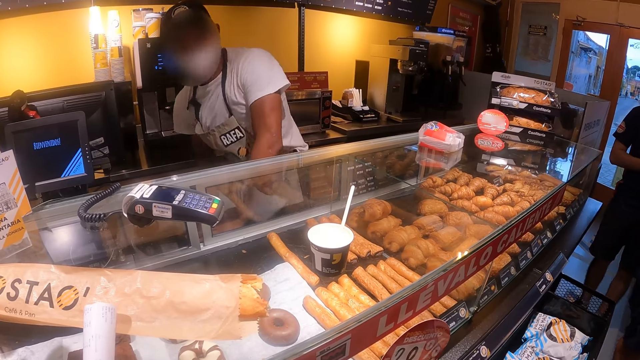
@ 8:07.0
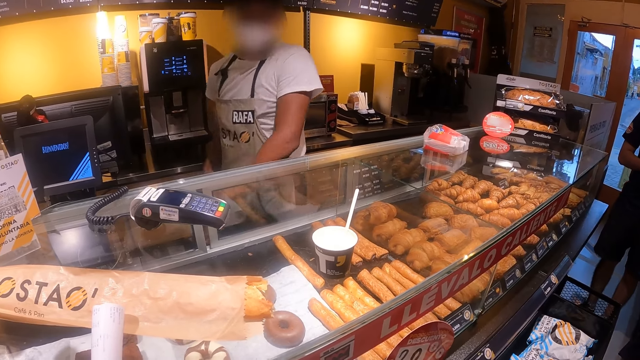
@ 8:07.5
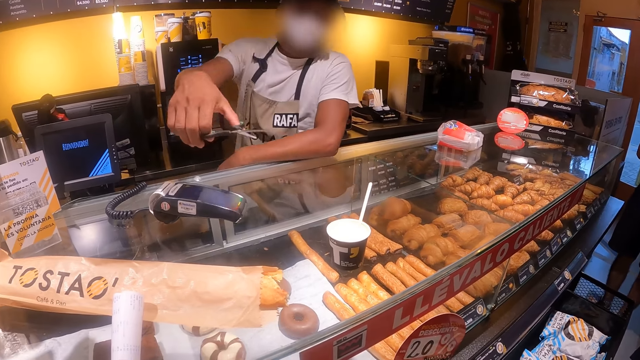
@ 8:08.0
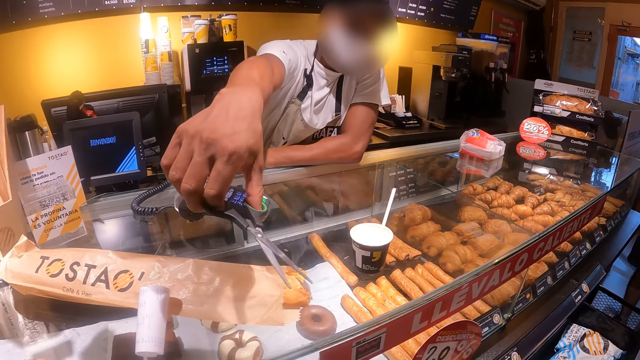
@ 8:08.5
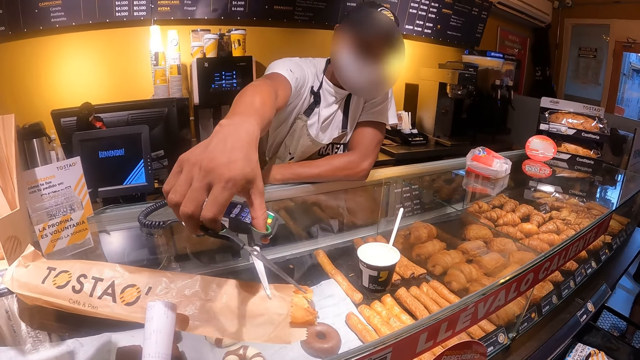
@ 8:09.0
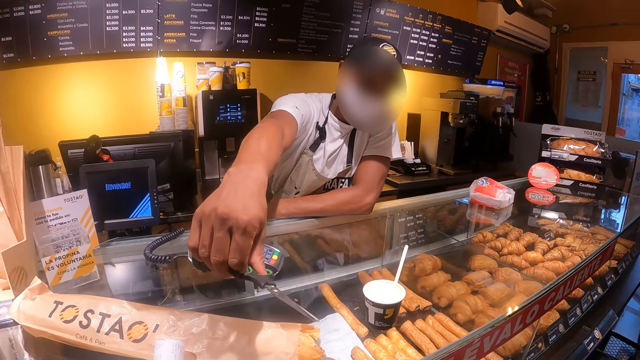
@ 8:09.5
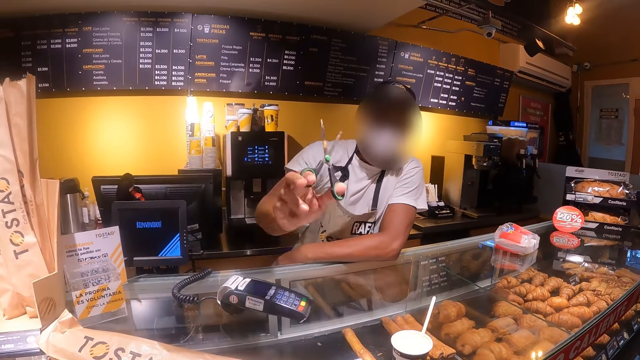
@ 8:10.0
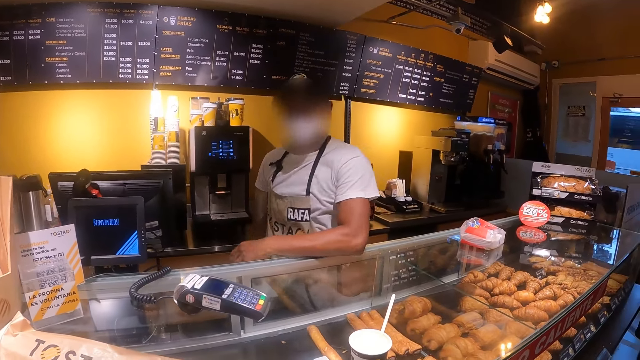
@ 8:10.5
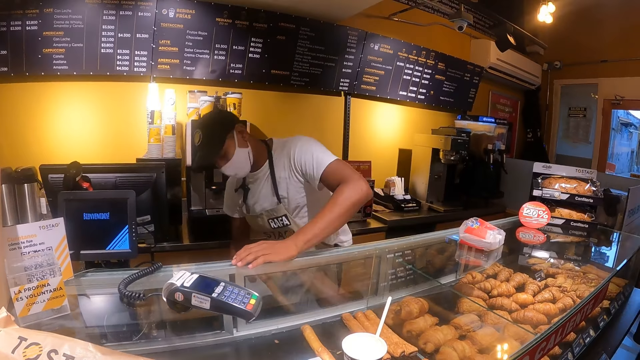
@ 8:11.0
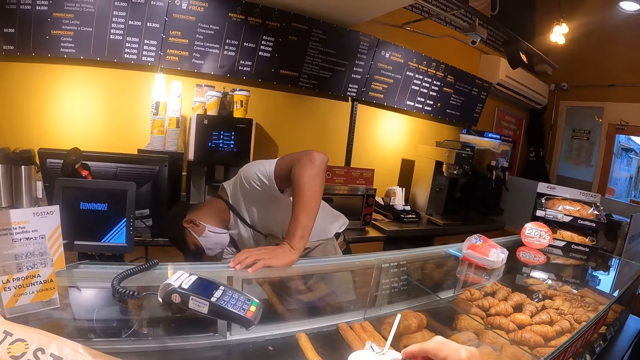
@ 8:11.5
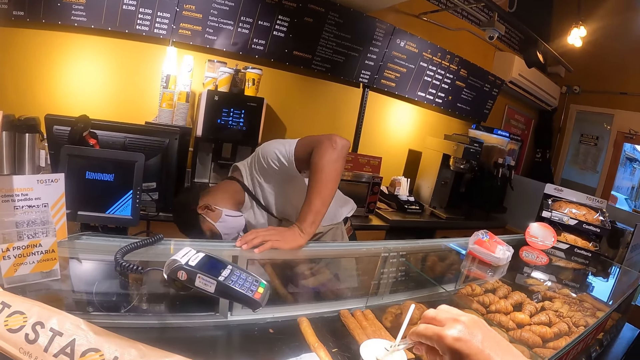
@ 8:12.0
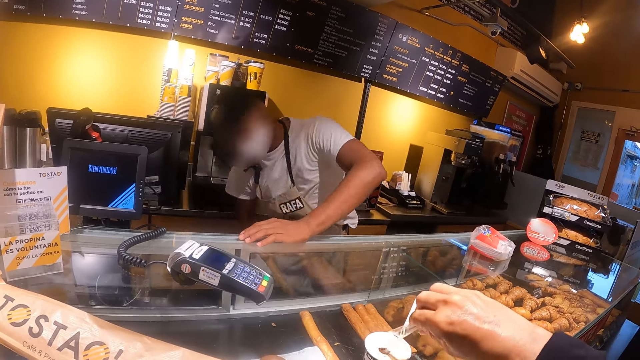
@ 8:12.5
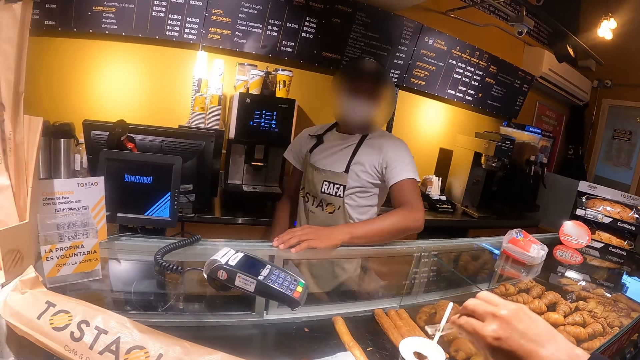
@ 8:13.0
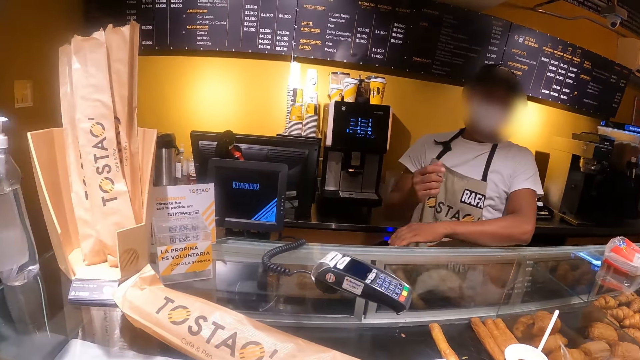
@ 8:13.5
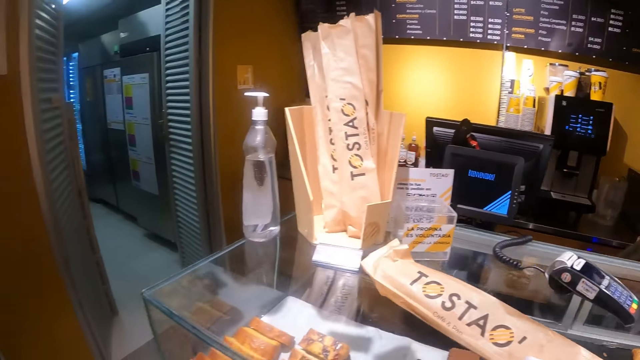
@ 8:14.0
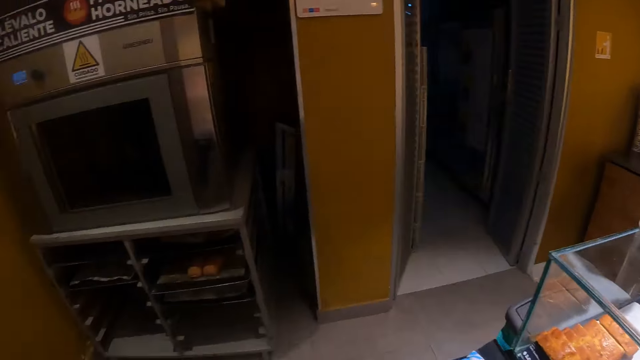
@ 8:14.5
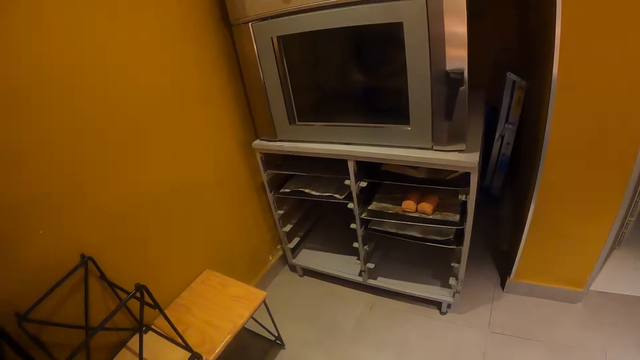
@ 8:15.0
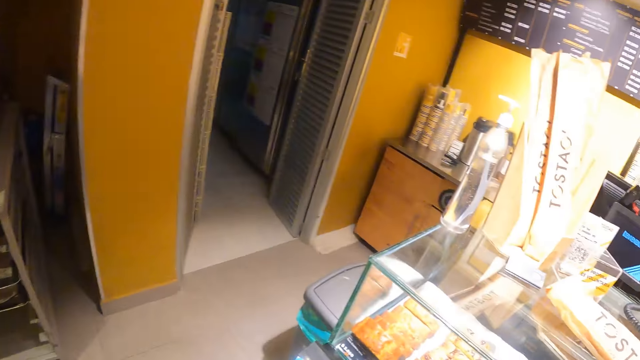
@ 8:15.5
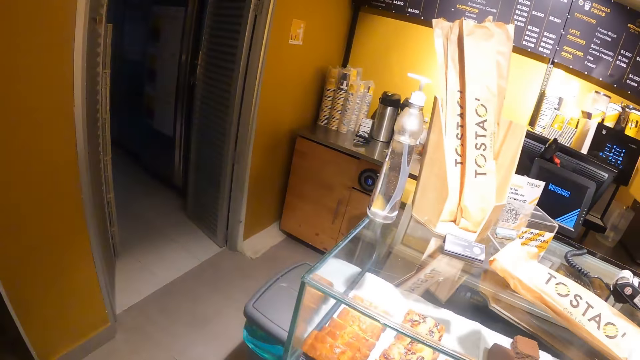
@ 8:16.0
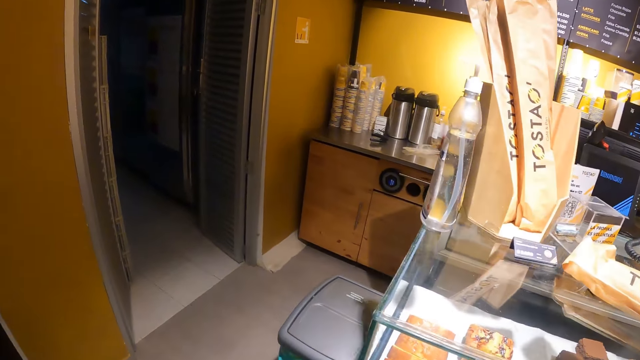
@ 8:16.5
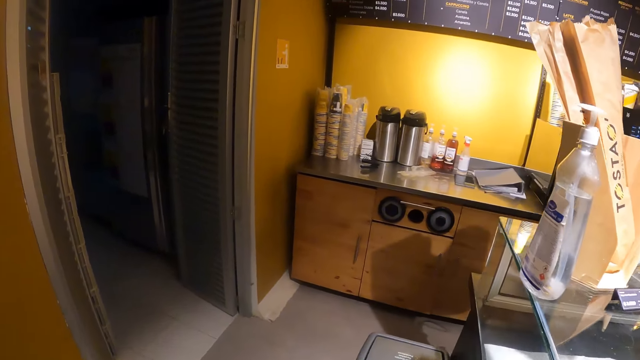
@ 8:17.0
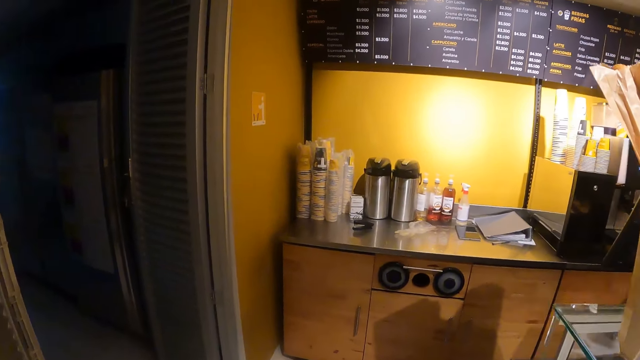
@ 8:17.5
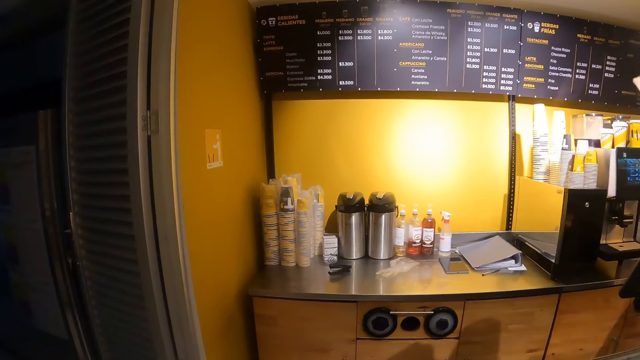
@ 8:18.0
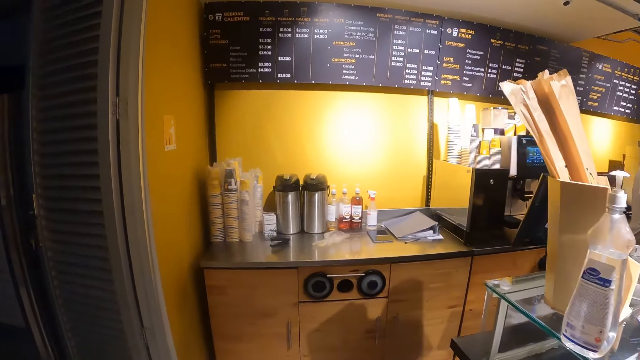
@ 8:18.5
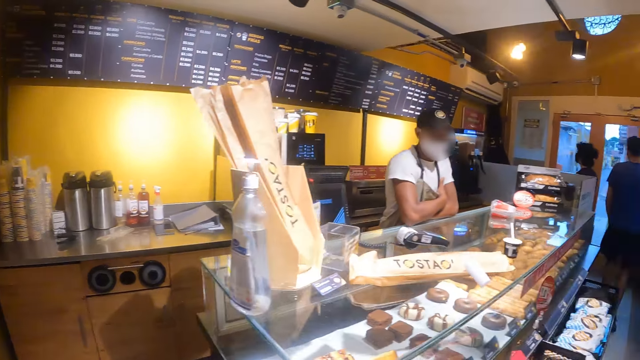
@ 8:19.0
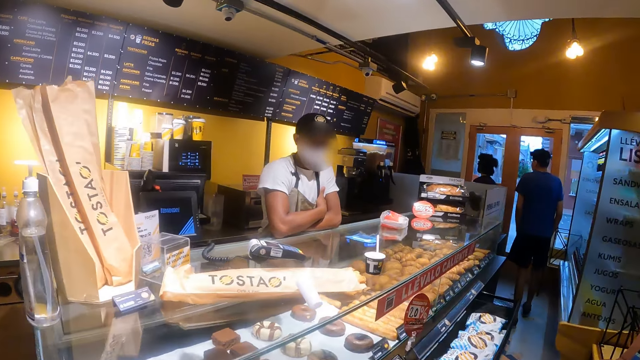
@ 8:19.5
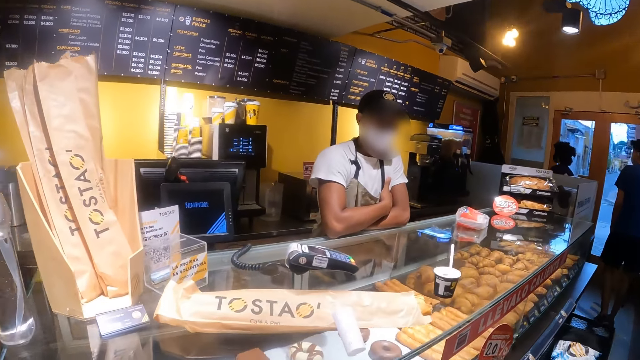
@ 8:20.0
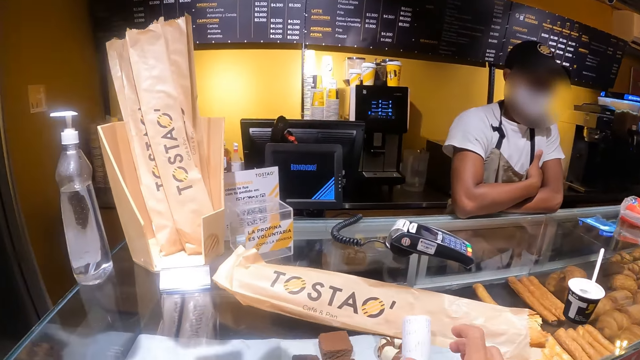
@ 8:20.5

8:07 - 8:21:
A cashier holds scissors. The camera wearer holds something. They look around the cafe. They walk in the cafe.

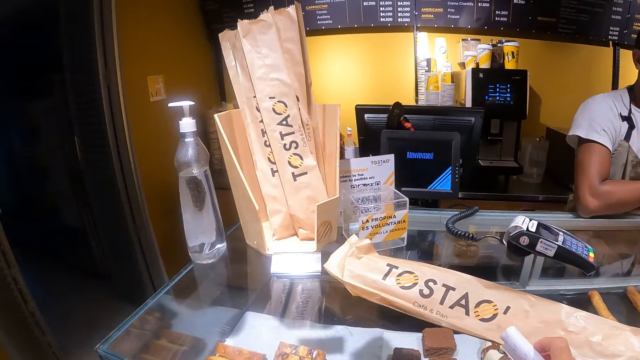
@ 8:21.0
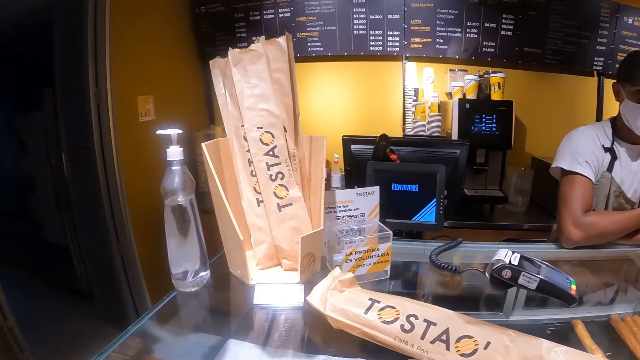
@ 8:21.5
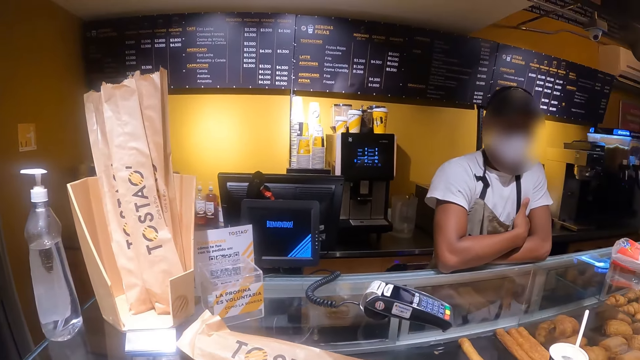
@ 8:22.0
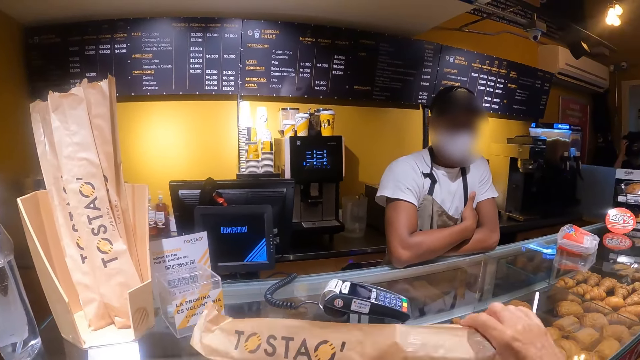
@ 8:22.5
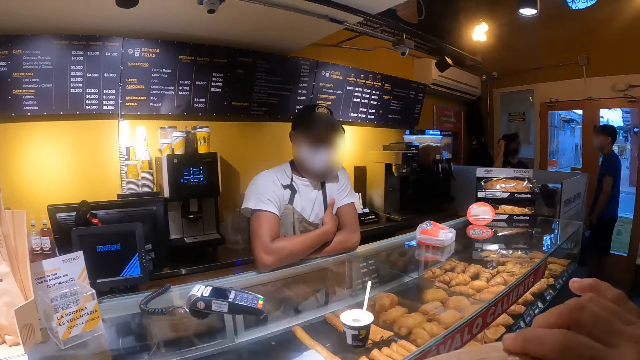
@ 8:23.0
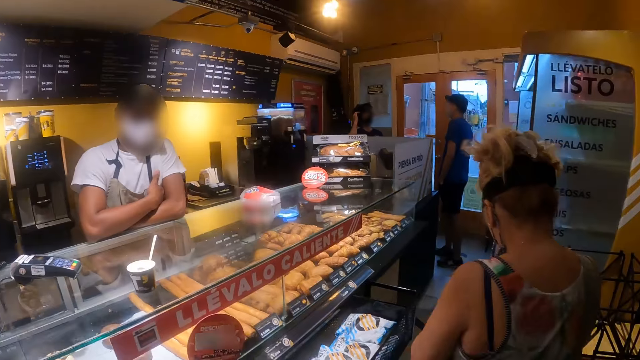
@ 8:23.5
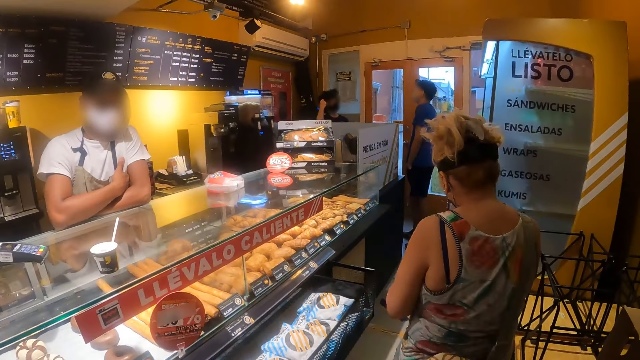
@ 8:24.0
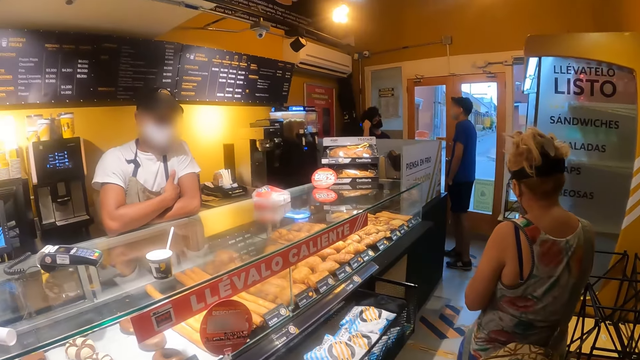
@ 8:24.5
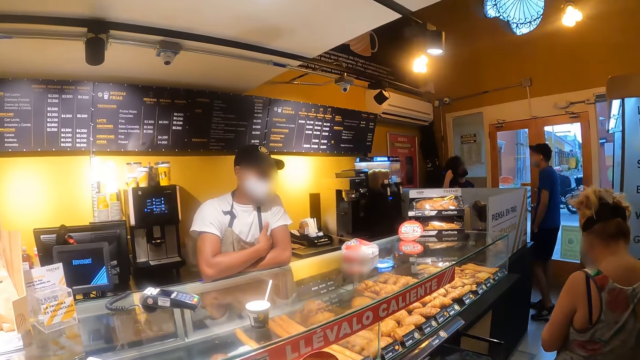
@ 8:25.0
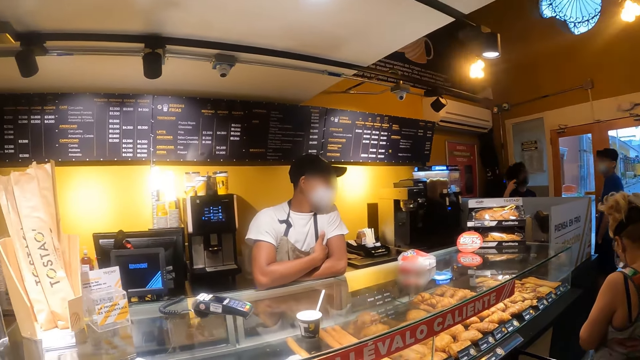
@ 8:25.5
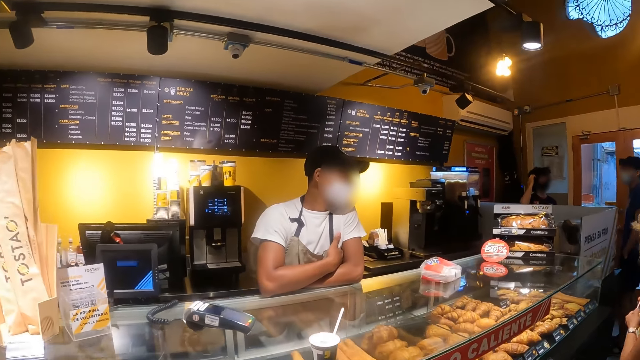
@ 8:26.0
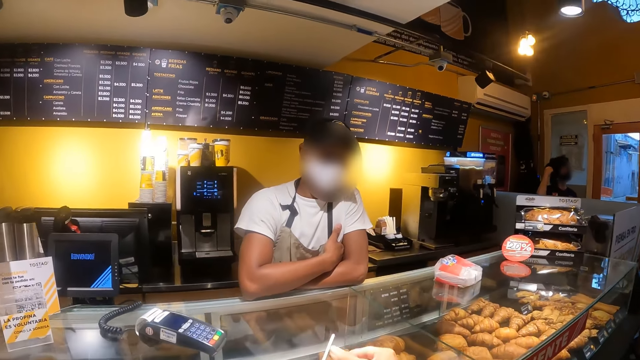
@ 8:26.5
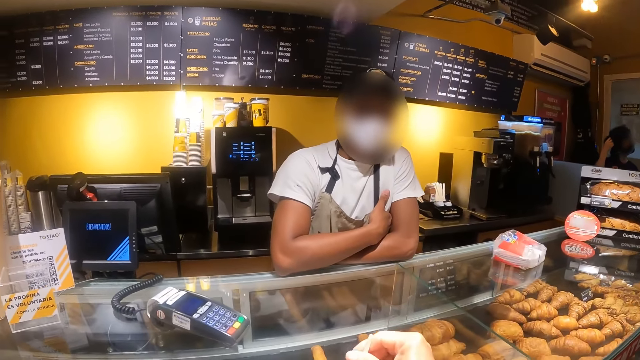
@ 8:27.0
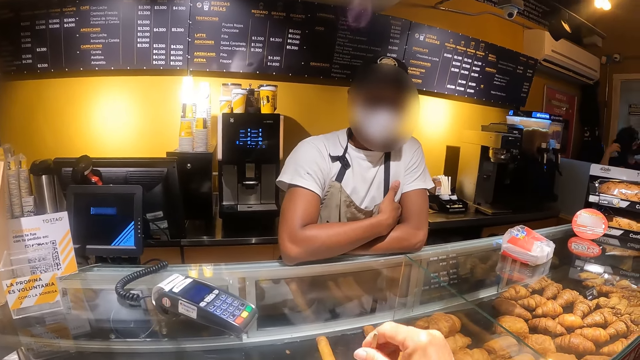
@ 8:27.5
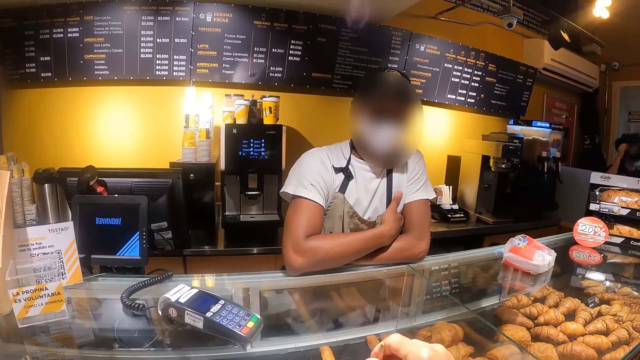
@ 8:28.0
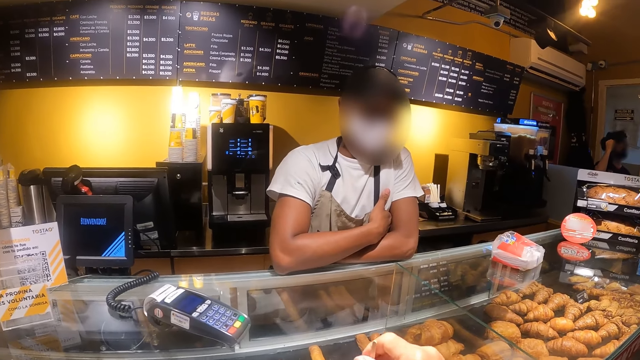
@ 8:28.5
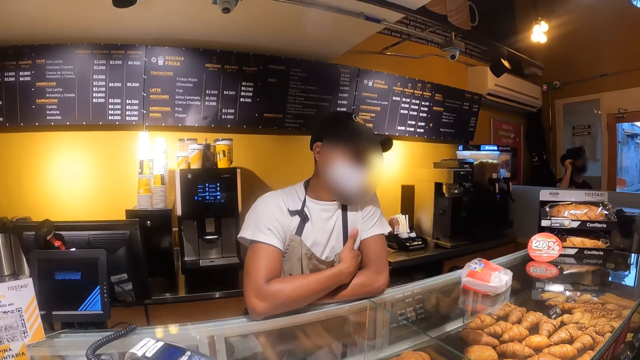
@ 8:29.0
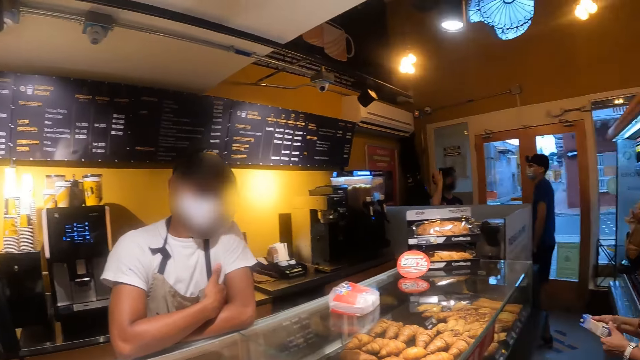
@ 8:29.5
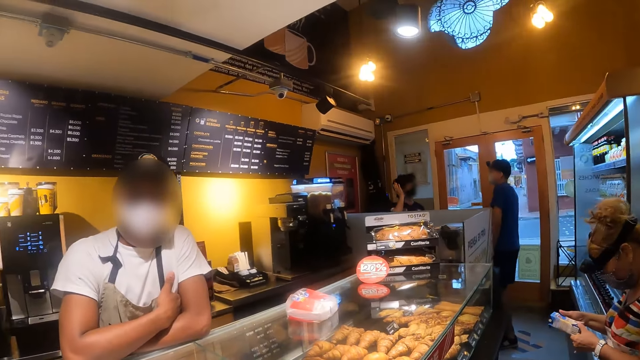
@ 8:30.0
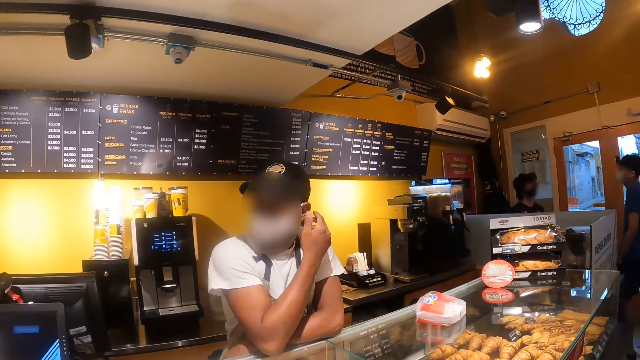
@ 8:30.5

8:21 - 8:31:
The camera wearer looks at a cashier. They pick up the French bread on the counter, with the paper. They look at the cashier. They pick up the cup.
